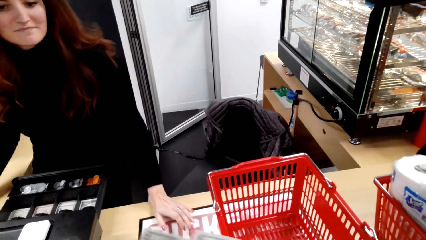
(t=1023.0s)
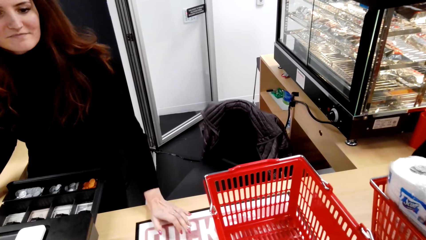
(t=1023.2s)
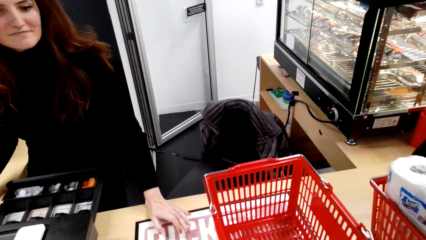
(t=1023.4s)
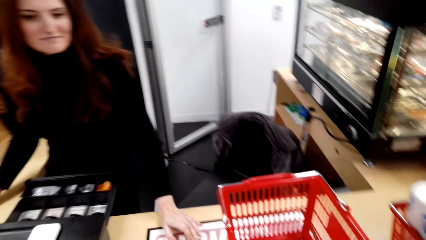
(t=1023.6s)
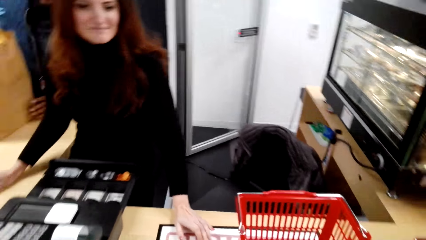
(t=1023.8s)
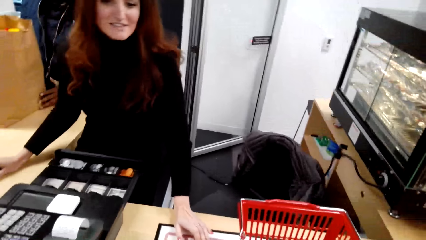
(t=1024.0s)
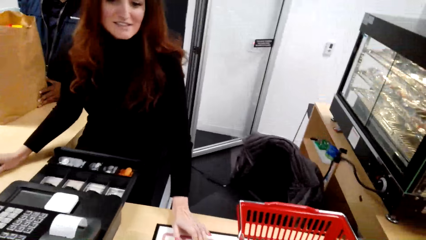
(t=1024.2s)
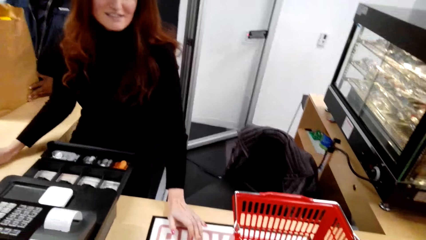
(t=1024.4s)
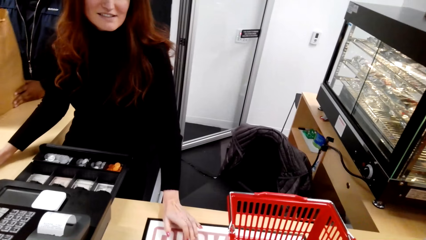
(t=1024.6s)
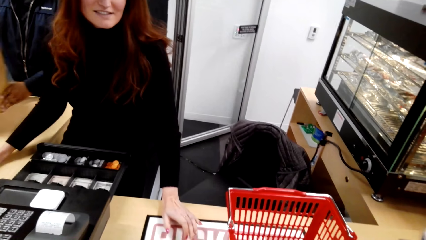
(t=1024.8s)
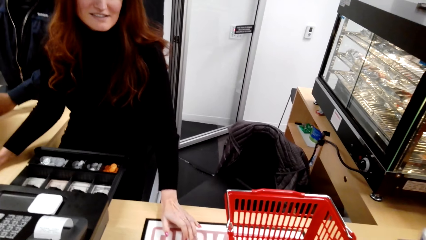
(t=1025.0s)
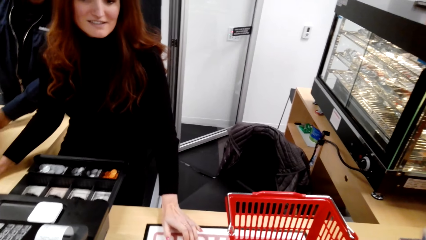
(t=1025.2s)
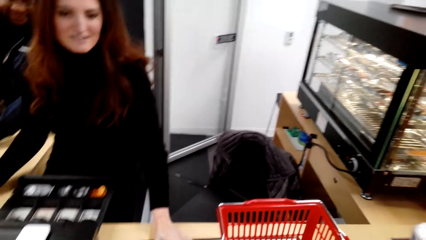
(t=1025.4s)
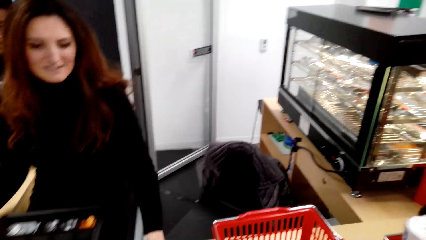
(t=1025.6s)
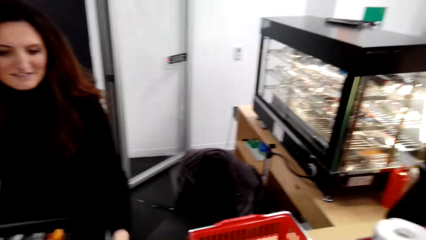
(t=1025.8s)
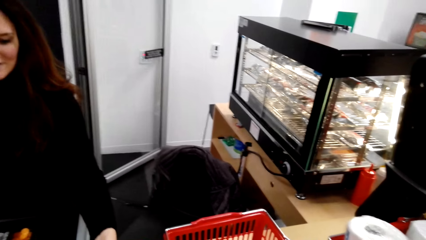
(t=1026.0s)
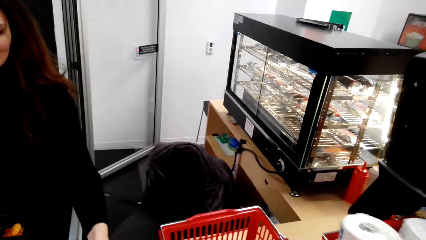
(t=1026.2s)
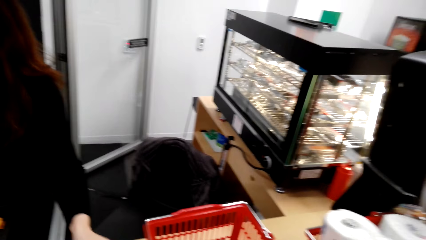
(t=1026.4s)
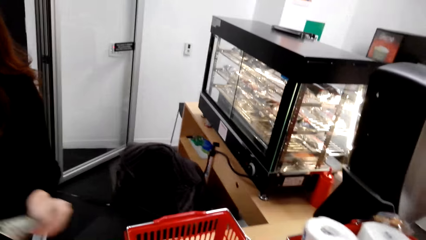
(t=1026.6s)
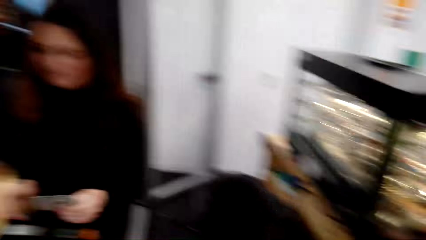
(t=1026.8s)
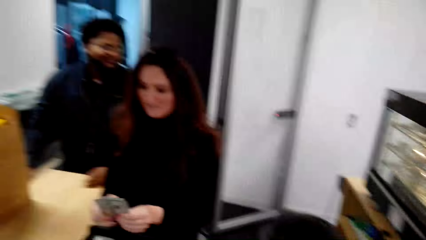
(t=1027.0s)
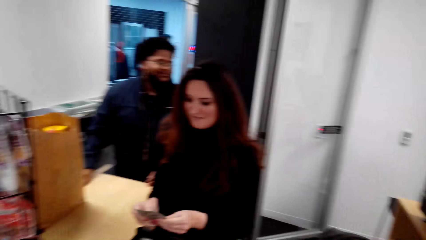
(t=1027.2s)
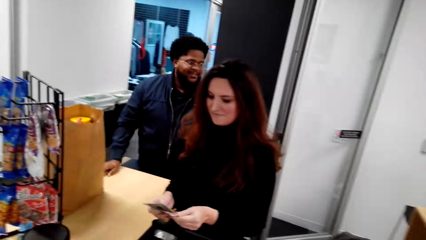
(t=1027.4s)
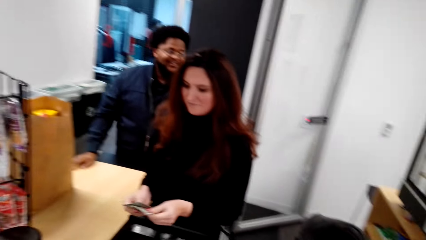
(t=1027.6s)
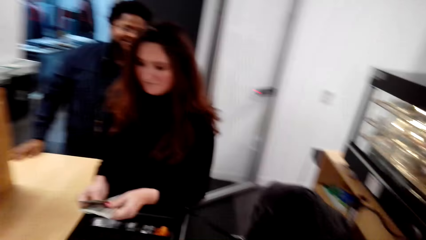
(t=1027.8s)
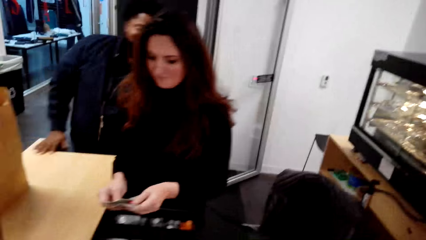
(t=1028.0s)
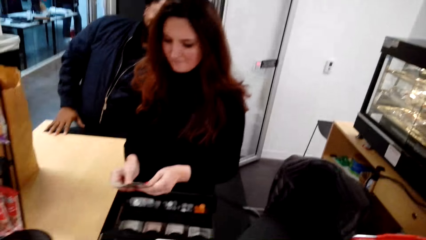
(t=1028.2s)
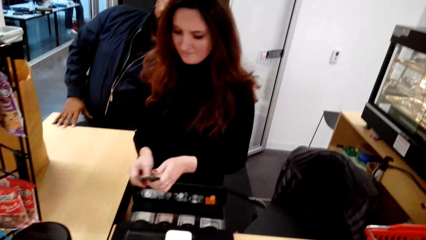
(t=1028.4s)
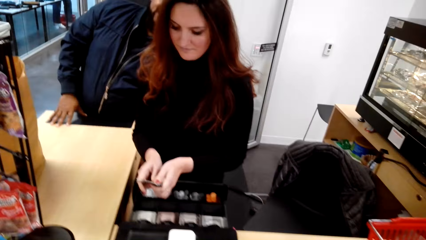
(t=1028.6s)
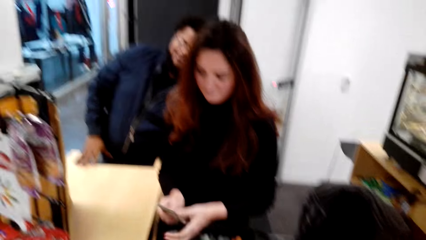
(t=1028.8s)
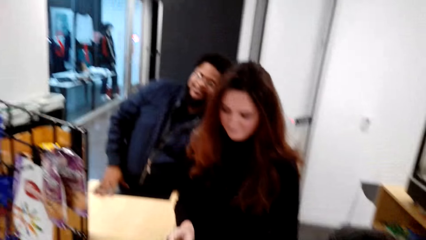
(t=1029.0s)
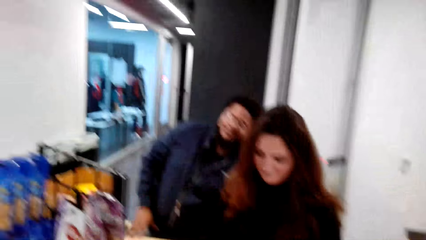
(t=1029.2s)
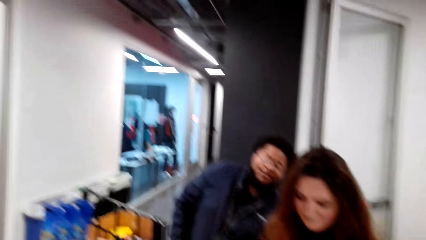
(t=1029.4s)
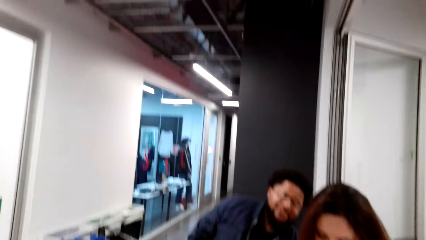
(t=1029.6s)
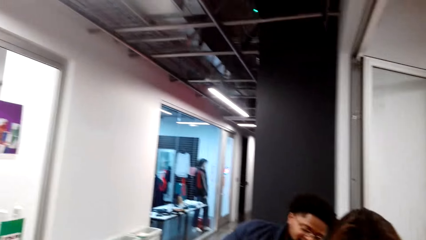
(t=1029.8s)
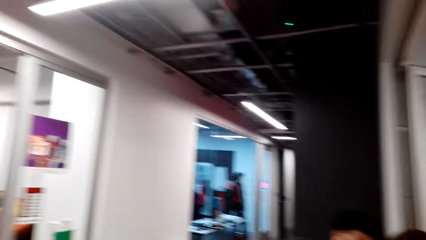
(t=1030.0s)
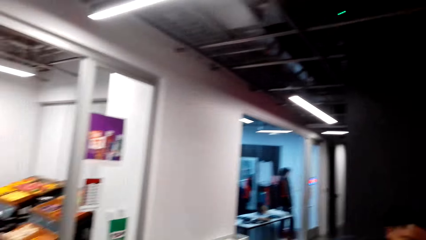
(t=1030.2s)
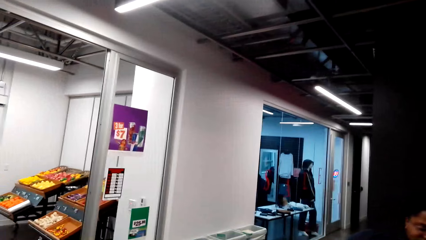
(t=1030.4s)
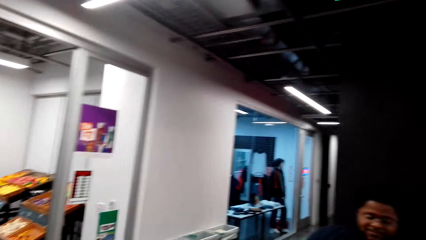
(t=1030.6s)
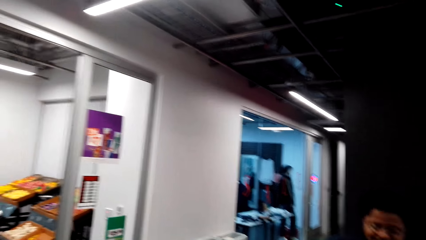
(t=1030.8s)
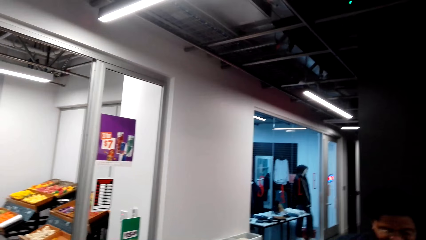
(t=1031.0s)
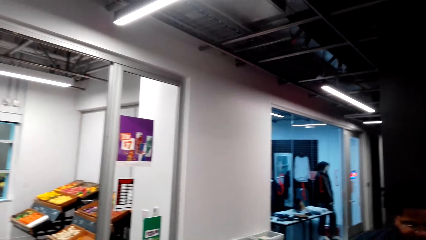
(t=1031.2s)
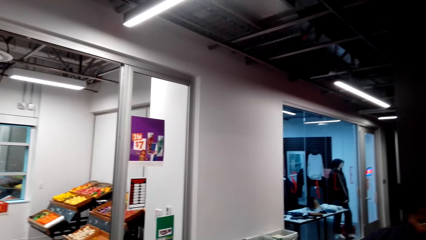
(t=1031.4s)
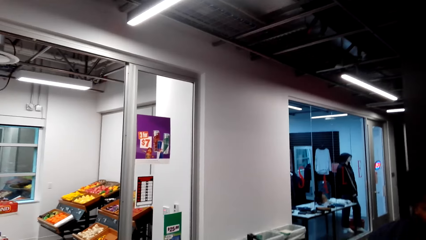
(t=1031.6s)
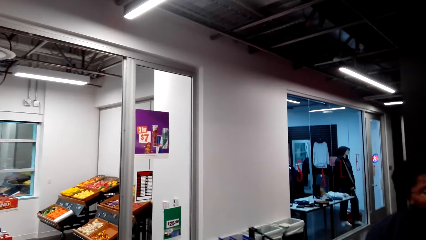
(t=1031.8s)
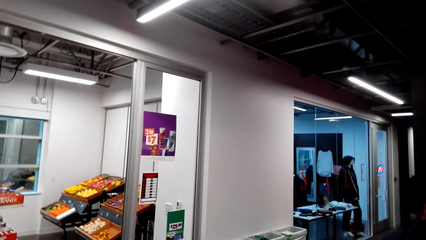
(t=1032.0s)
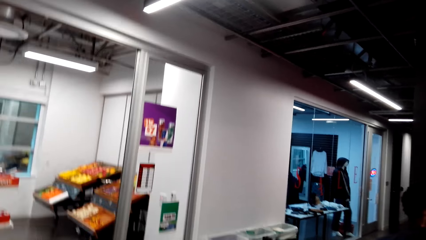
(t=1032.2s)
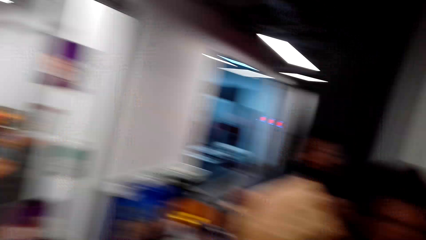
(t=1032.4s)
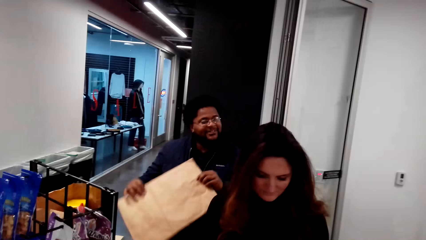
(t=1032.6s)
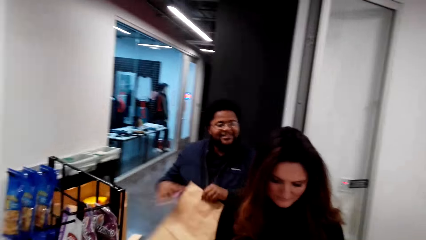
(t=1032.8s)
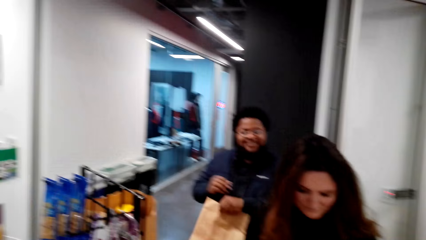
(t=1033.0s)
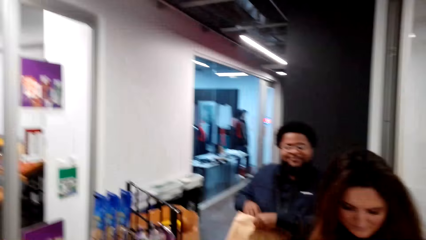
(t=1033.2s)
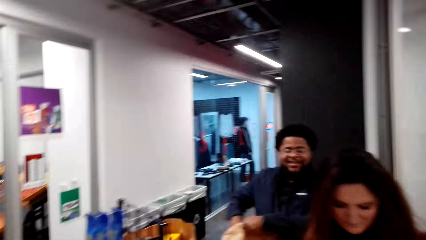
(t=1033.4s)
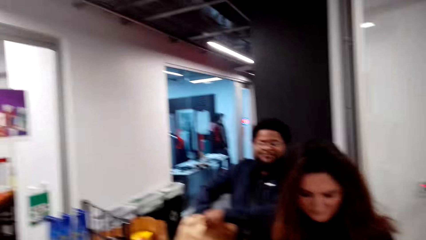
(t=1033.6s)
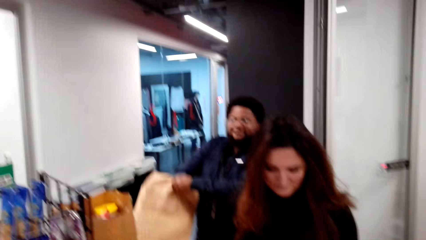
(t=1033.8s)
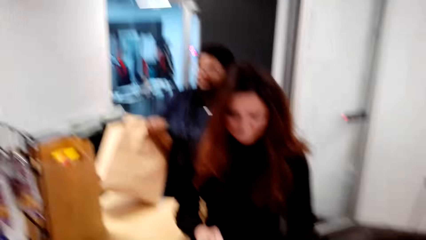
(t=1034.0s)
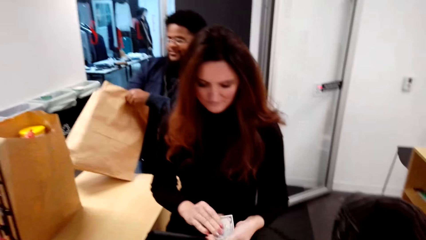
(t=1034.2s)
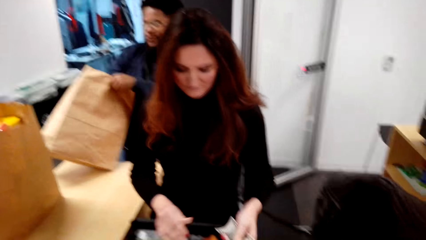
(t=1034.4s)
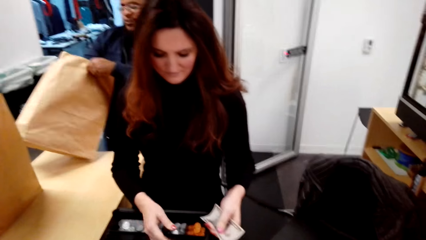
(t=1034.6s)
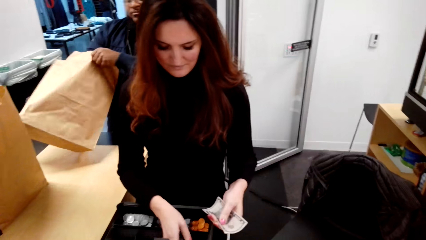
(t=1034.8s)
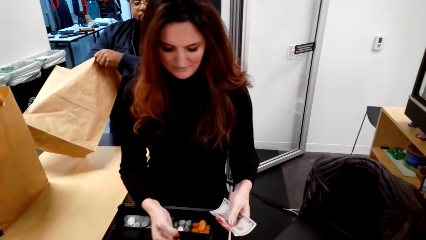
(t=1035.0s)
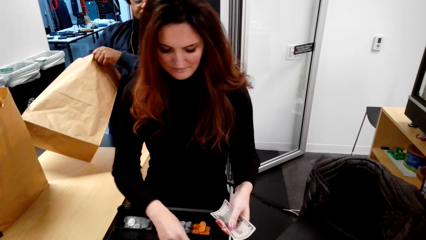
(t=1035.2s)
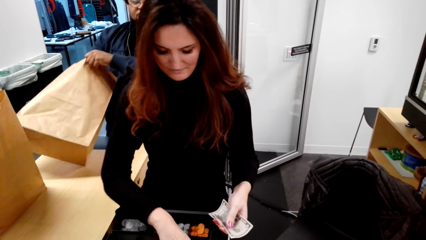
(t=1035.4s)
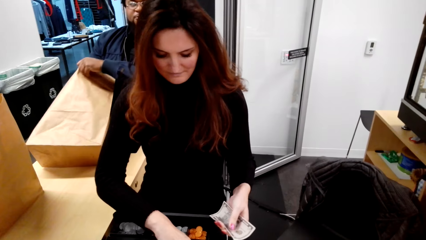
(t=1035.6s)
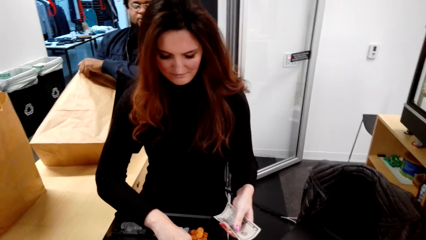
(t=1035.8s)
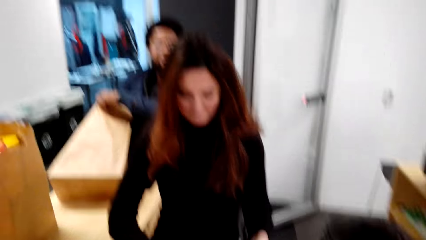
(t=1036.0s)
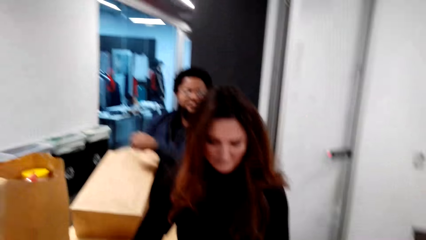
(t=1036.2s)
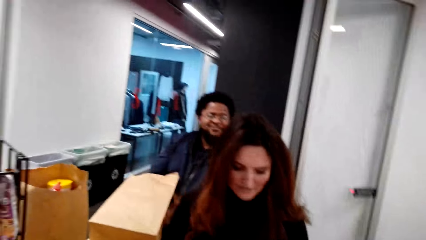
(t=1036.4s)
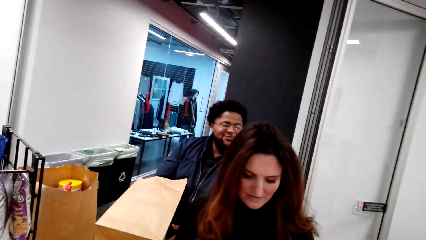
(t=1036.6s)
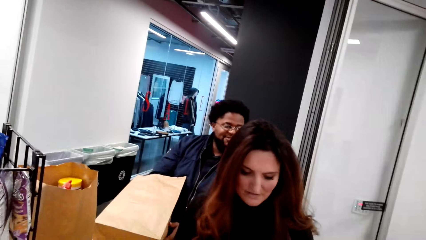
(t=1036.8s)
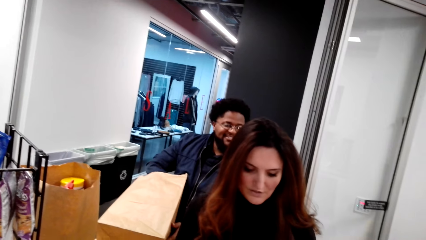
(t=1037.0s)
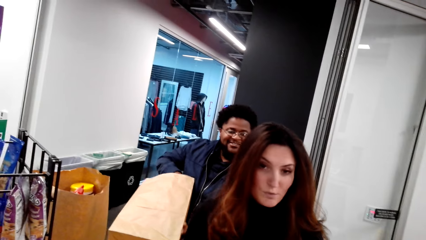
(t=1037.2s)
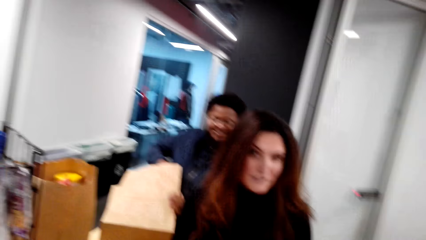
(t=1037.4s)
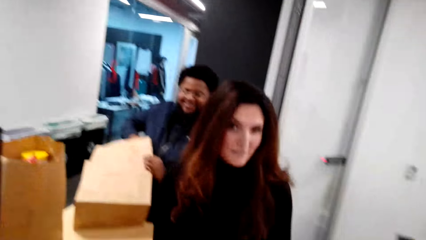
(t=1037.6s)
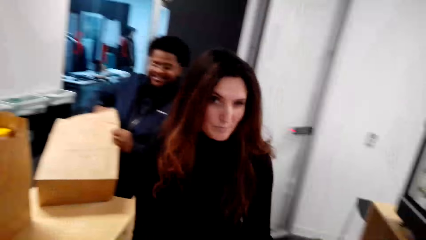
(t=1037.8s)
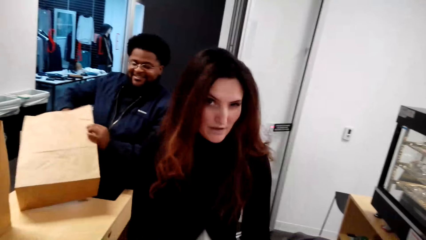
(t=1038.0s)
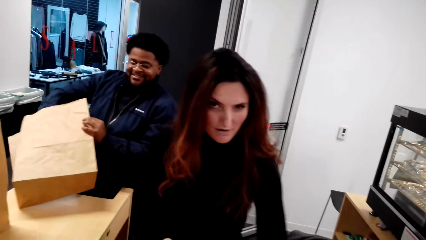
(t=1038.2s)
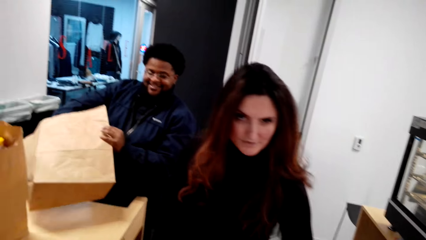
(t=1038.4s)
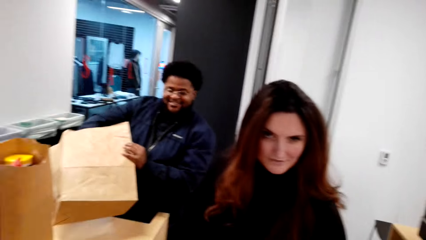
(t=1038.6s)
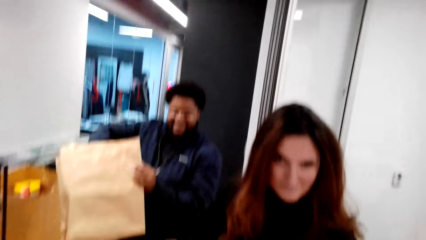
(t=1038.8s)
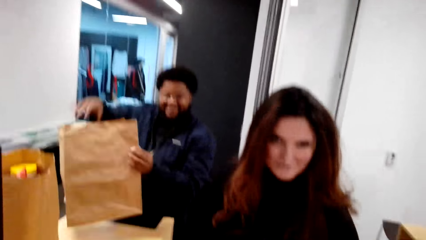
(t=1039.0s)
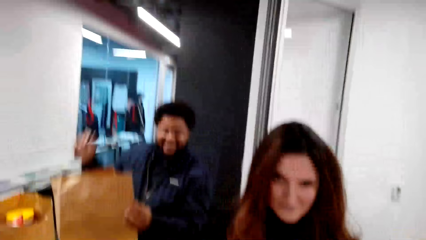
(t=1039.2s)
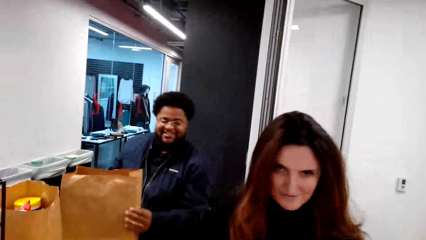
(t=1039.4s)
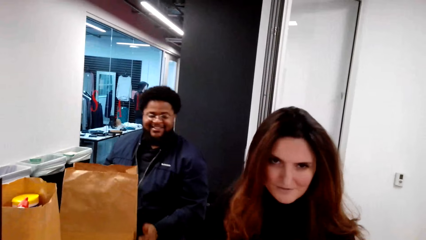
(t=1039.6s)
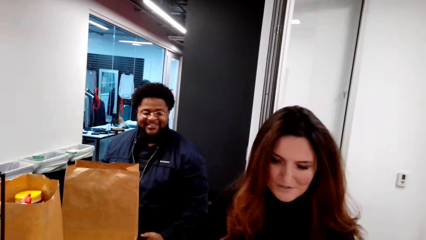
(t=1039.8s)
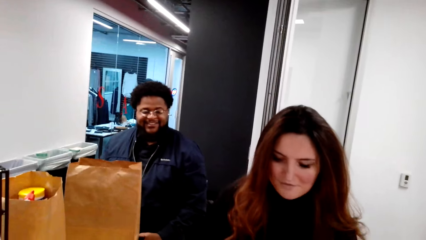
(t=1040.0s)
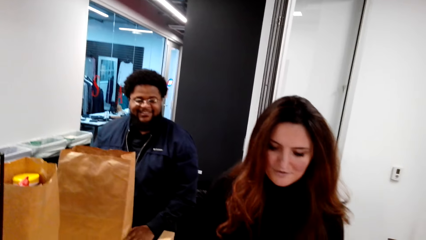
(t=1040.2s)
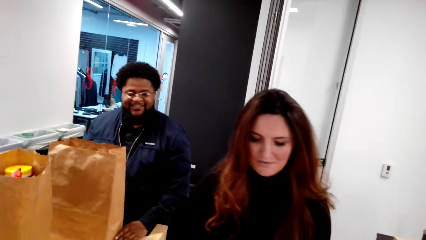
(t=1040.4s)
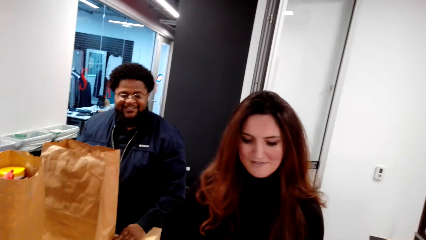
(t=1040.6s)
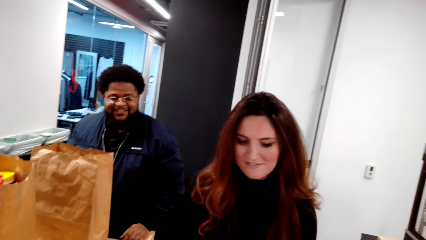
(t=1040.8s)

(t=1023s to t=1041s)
The camera wearer looks around. The cashier talks with the camera wearer. The cashier picks money from the camera wearer, holds the money, and counts the money. The camera wearer looks around. A person picks the pack bag. The cashier holds the money. The camera wearer looks around. The cashier talks with the camera wearer. The camera wearer looks around.
